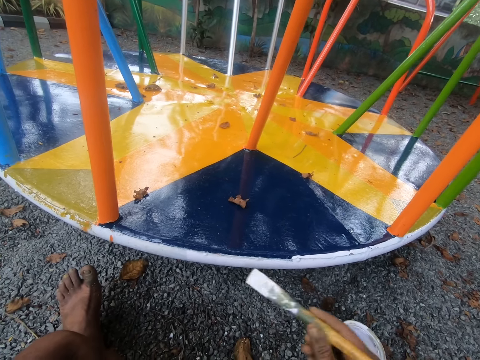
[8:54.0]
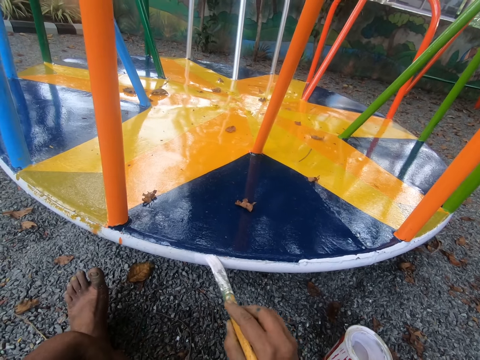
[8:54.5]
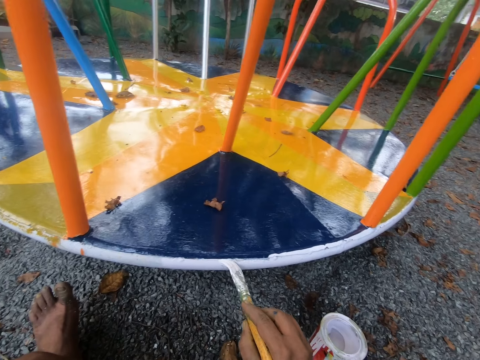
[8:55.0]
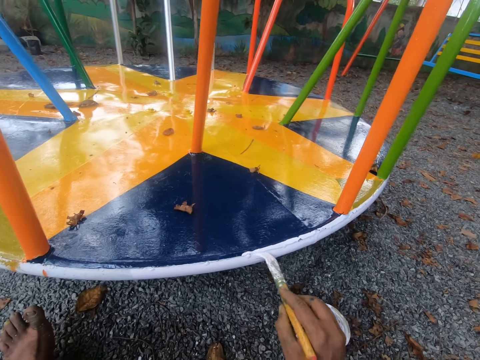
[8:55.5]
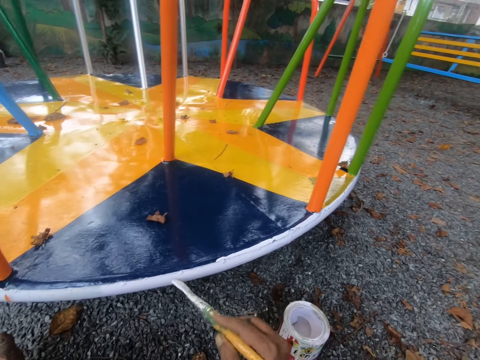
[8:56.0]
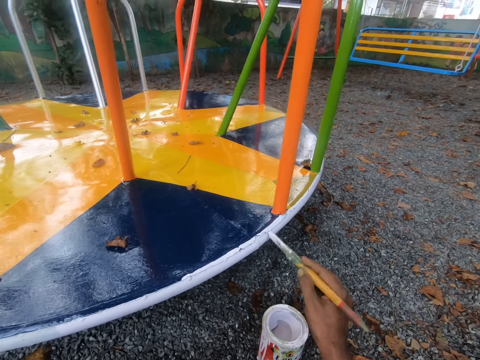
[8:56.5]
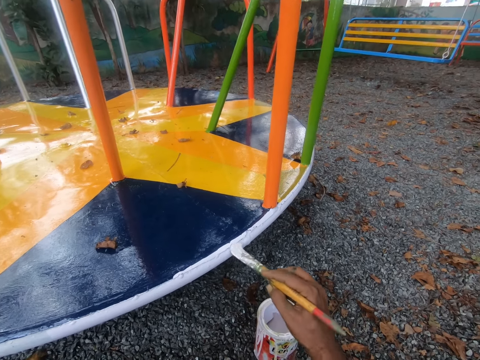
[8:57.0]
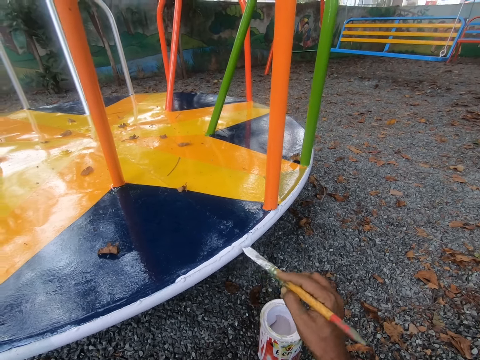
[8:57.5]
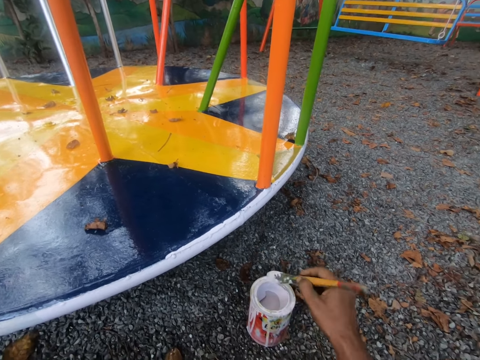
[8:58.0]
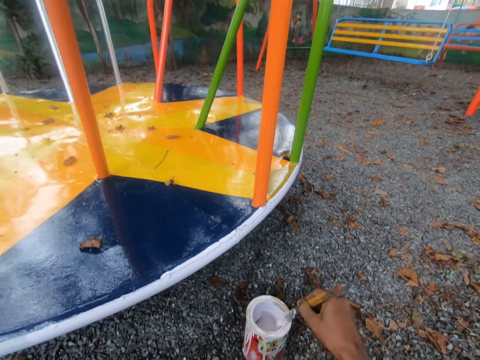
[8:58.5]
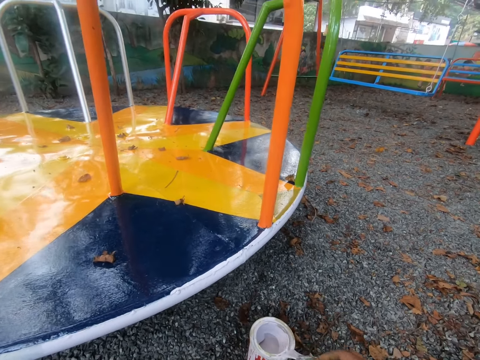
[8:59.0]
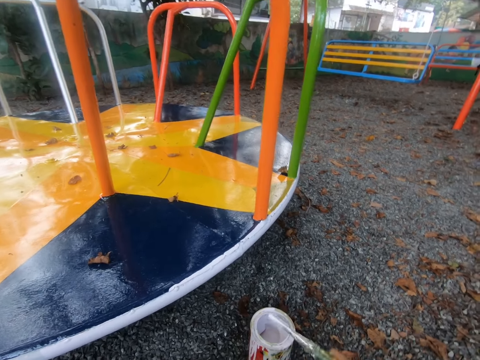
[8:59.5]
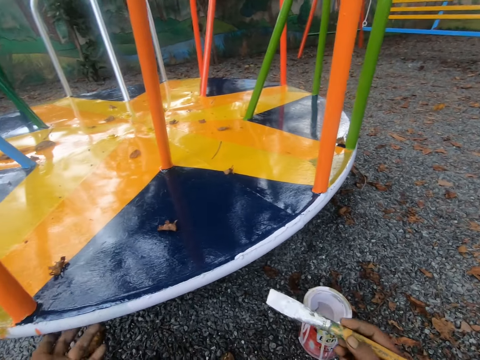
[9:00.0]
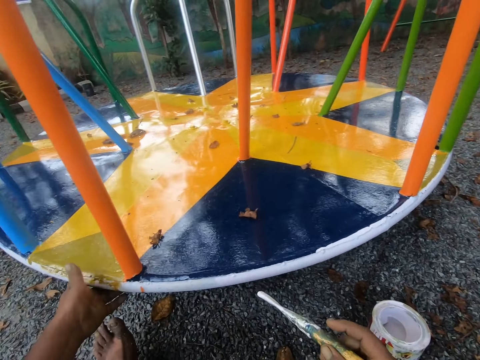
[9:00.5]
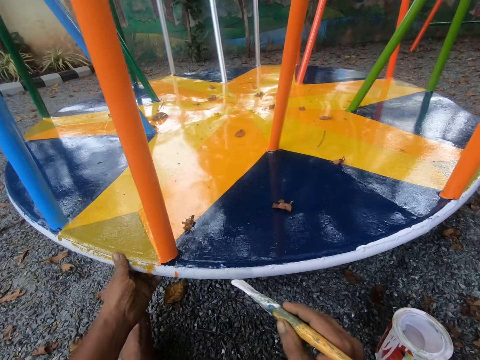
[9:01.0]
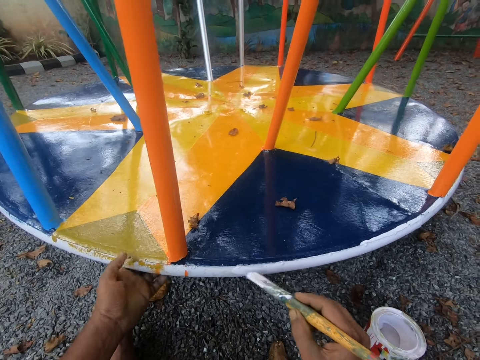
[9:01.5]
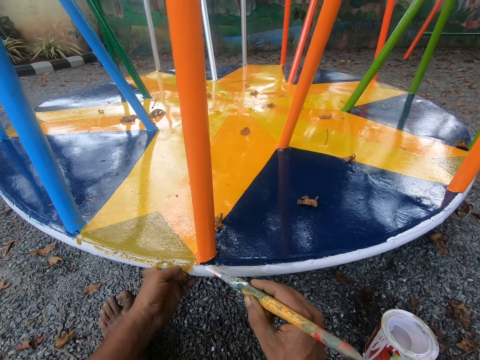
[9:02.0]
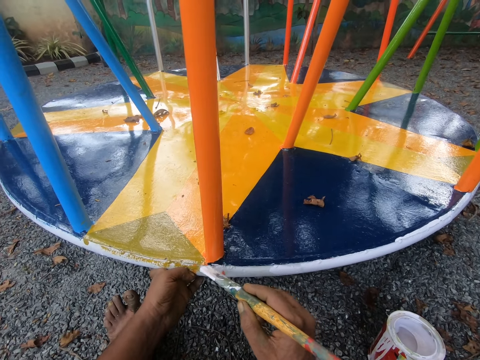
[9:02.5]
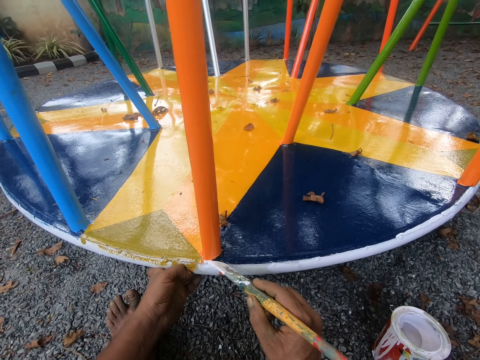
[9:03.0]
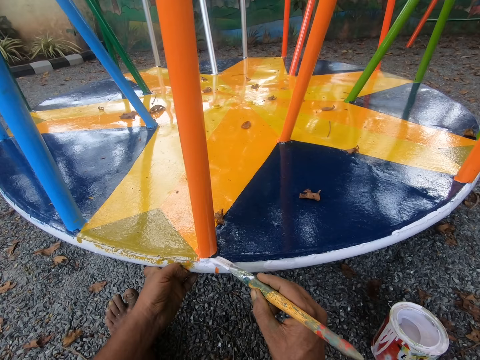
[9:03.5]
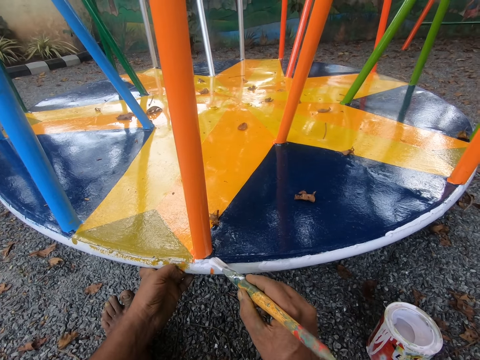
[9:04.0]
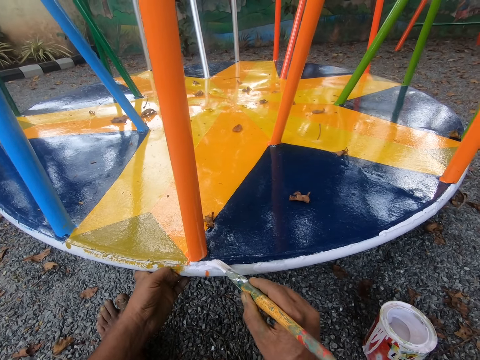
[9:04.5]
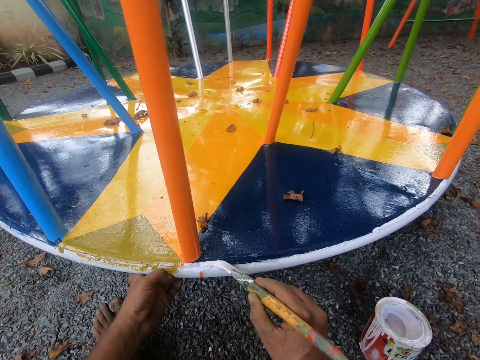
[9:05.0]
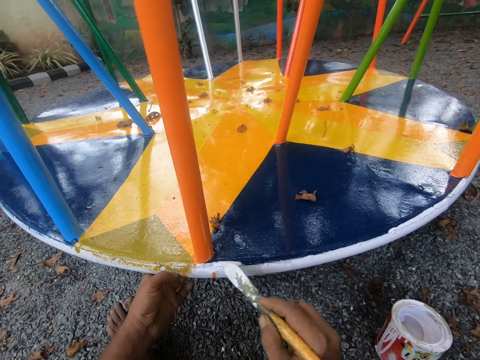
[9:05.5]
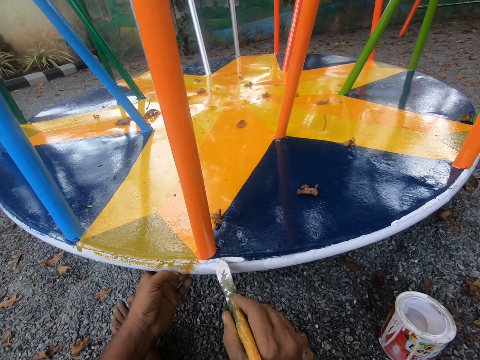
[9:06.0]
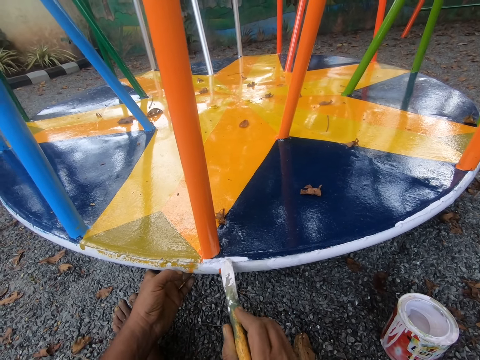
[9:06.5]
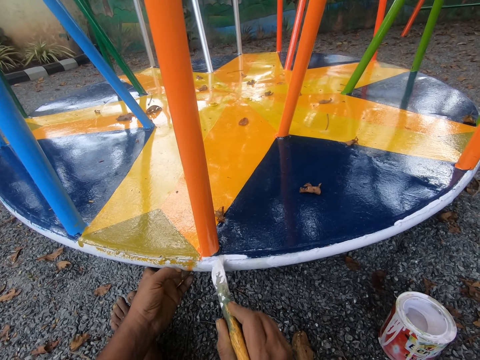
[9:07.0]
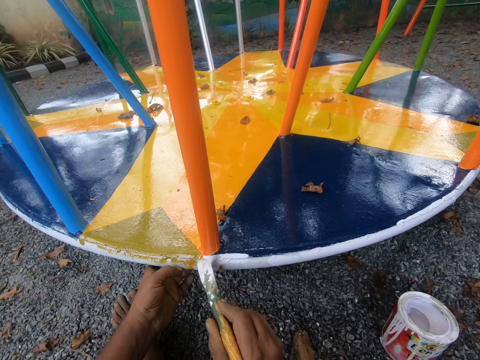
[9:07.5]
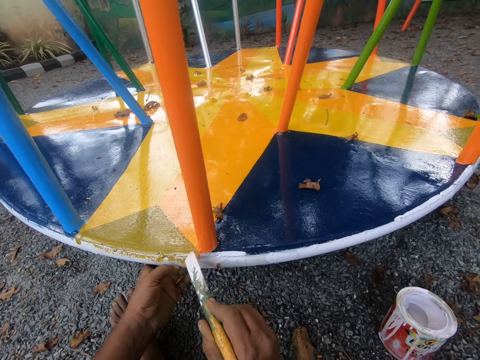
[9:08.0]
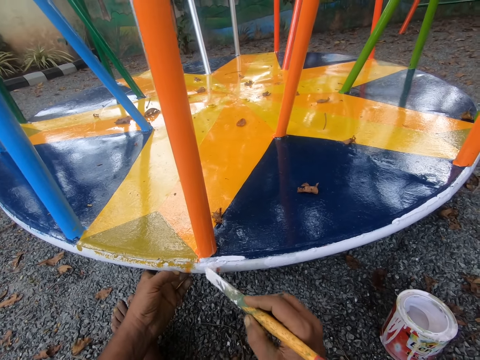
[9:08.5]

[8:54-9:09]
The camera wearer dips the paint brush in his right hand into the paint container on the floor. He wipes the paint brush on the rim of the paint container on the floor. He holds the swing or merry-go-round with his left hand. He rotates the merry-go-round. He paints the swing with the paint brush in his right hand.

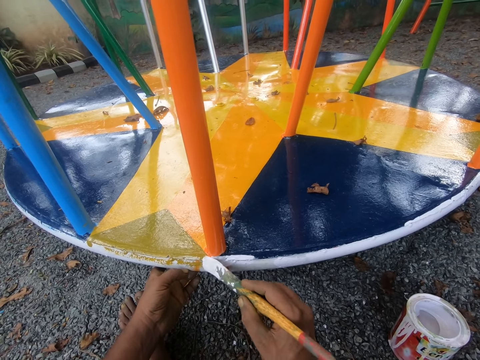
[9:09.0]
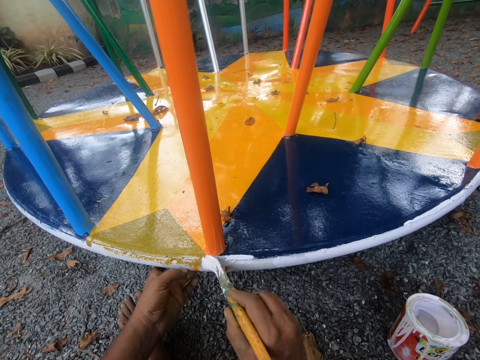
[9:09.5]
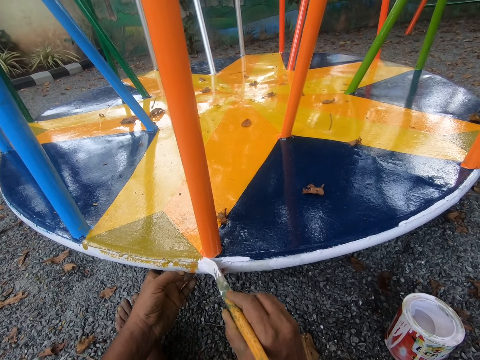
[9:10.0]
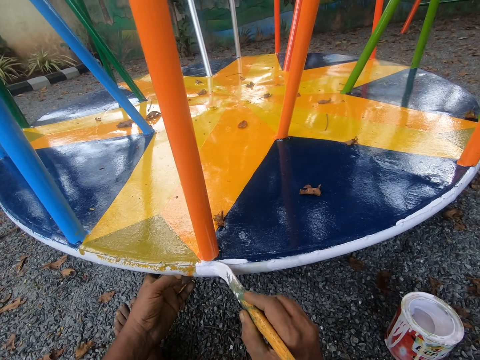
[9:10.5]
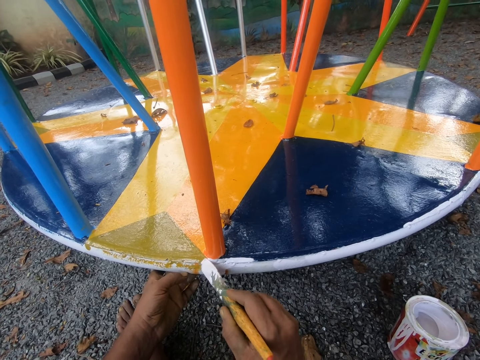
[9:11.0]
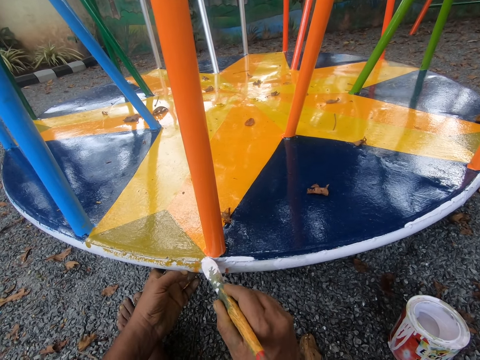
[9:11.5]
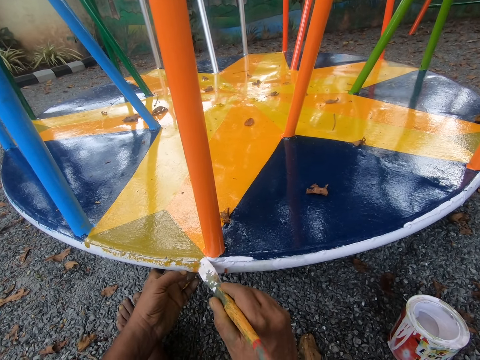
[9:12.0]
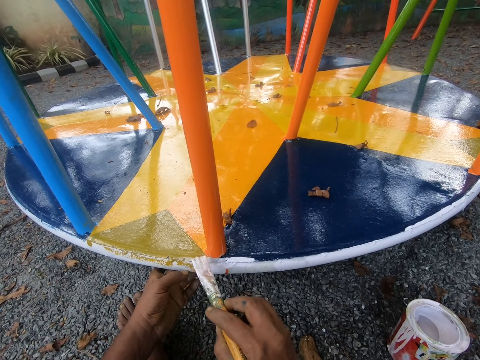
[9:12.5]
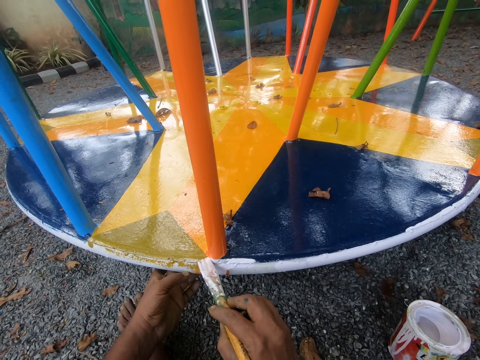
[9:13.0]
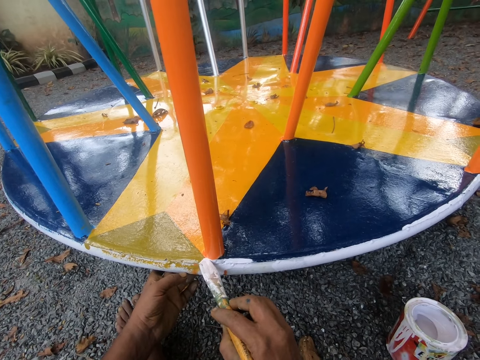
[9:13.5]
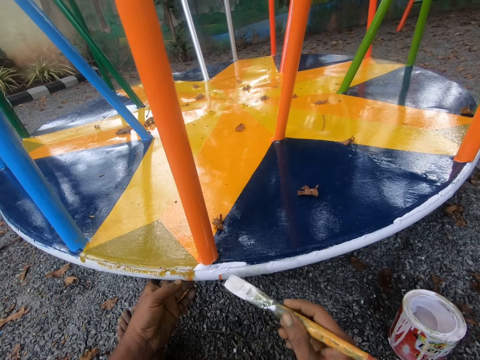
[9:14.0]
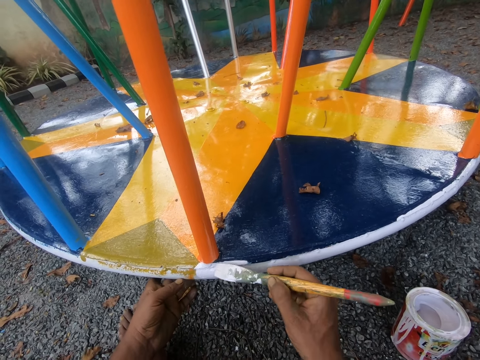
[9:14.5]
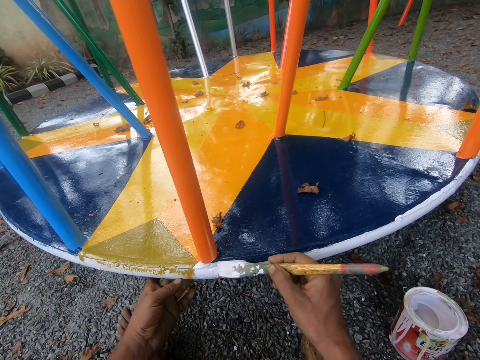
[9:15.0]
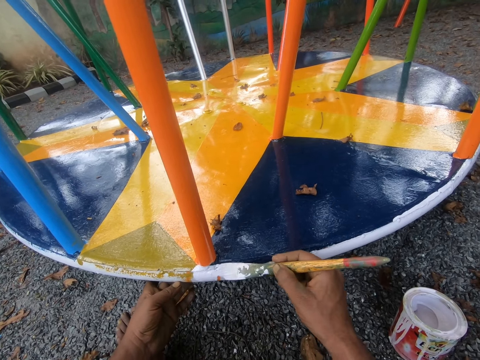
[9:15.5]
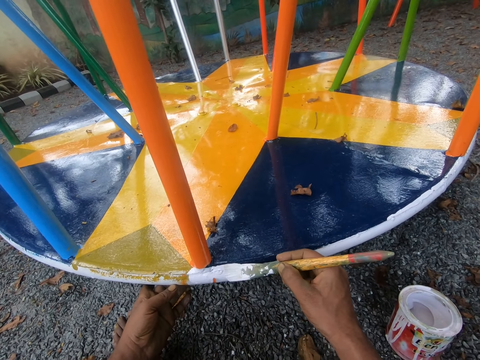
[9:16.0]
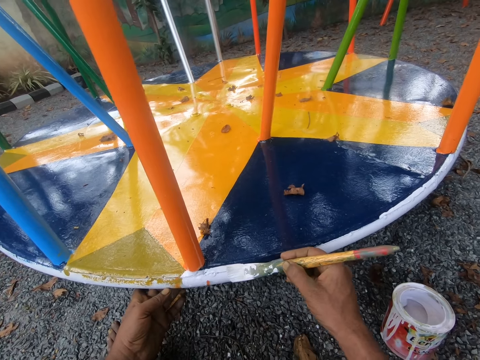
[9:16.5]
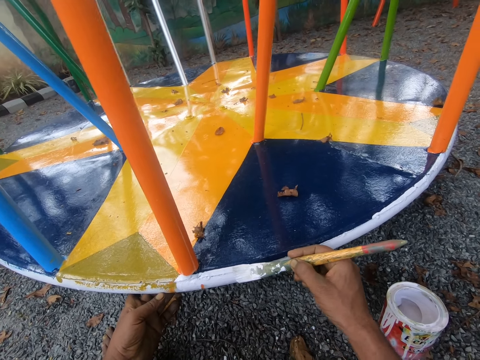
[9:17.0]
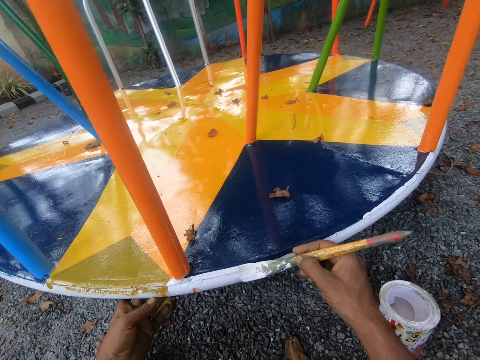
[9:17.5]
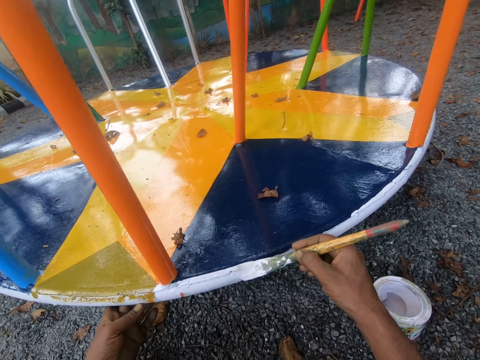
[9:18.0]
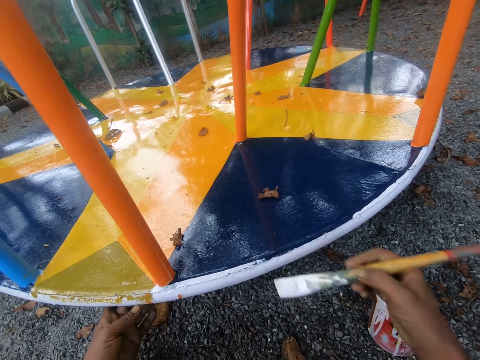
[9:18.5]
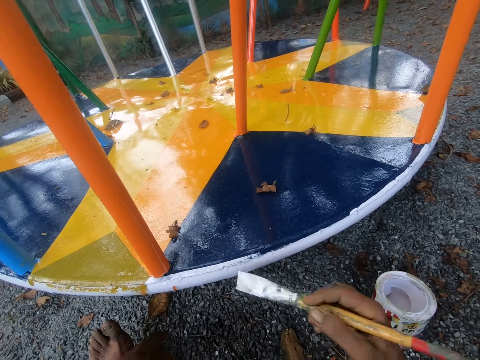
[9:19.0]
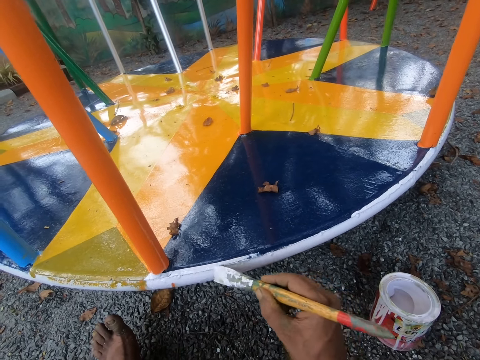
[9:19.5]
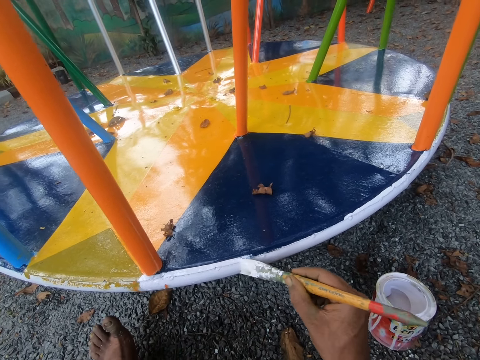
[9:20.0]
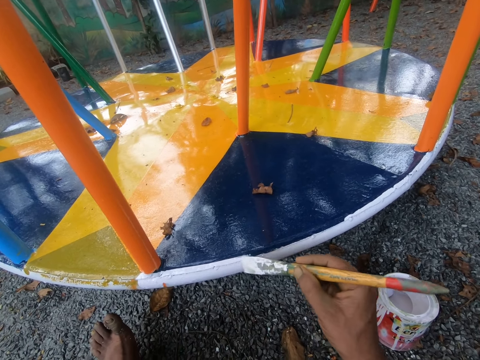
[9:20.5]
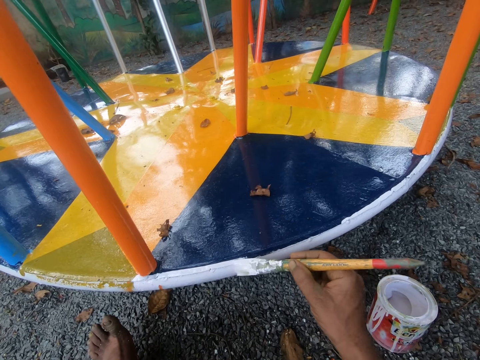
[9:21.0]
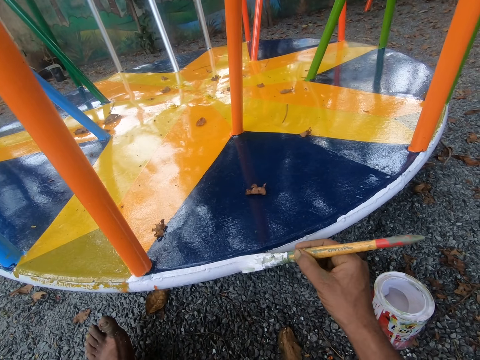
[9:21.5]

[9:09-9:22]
The camera wearer releases the merry-go-round.
